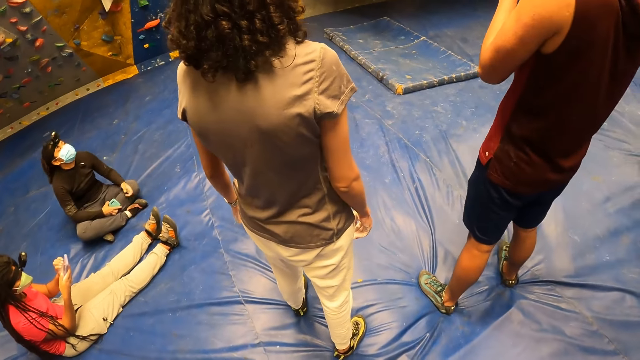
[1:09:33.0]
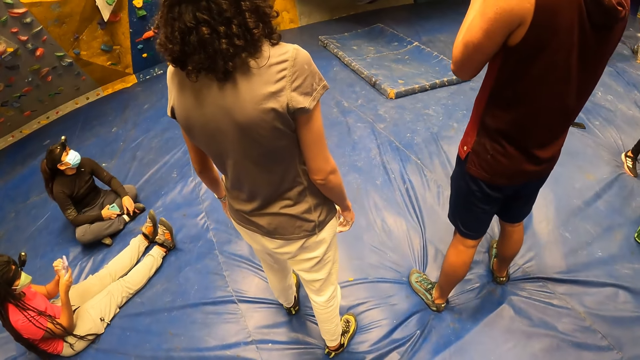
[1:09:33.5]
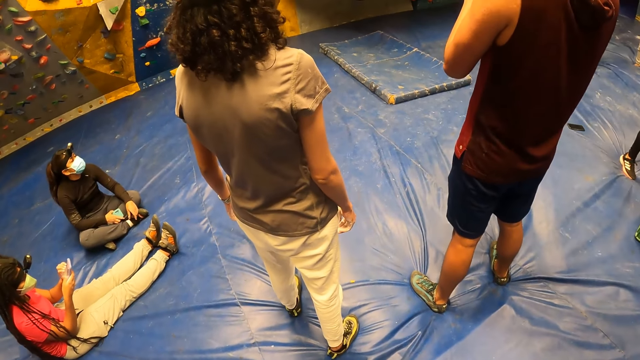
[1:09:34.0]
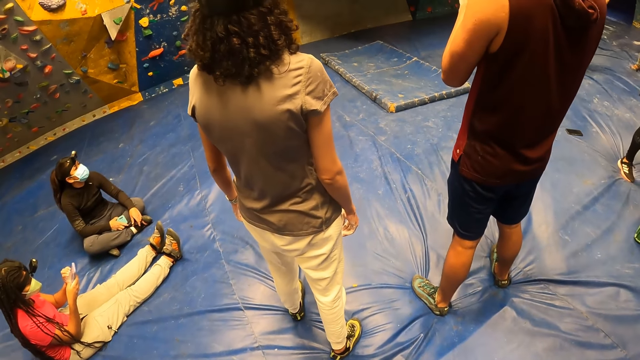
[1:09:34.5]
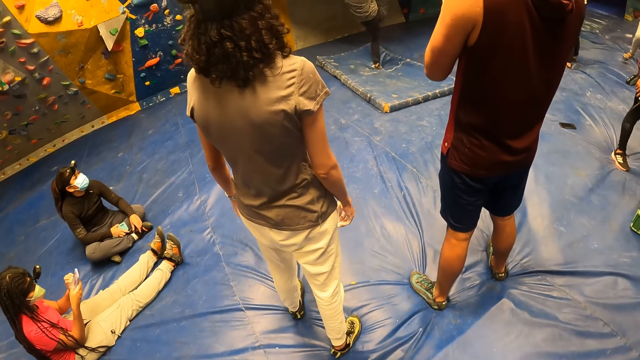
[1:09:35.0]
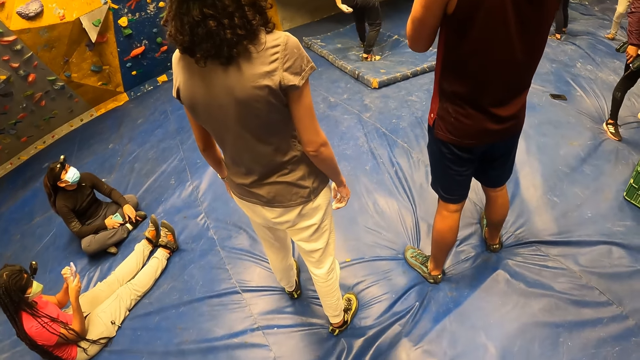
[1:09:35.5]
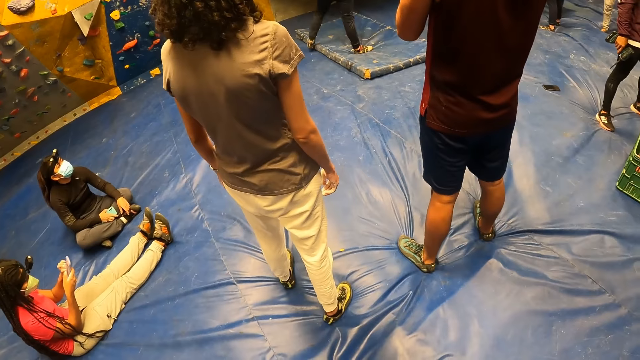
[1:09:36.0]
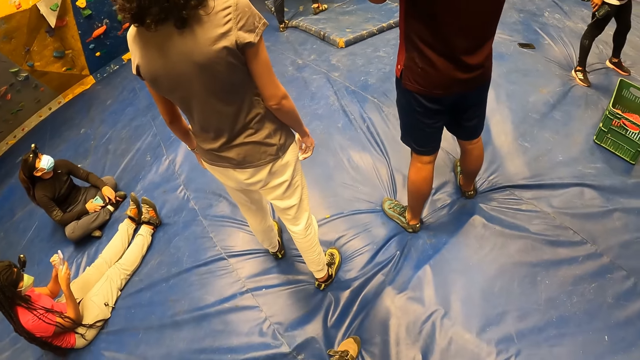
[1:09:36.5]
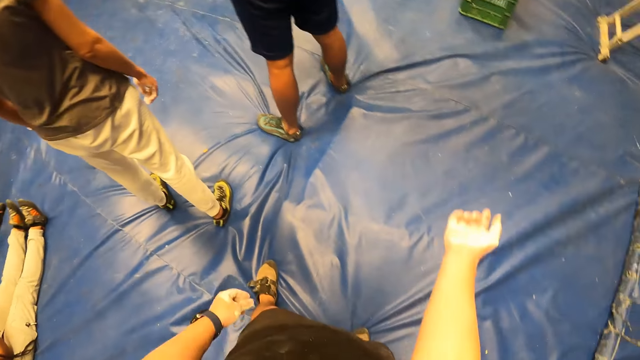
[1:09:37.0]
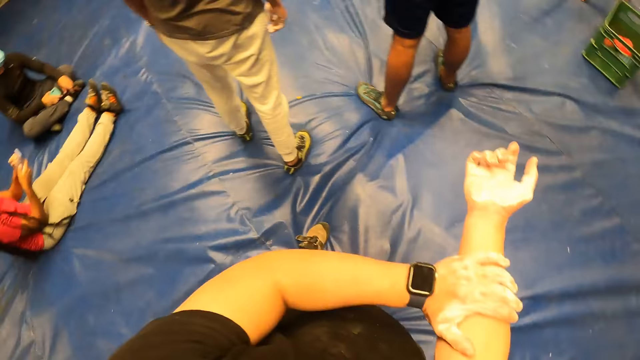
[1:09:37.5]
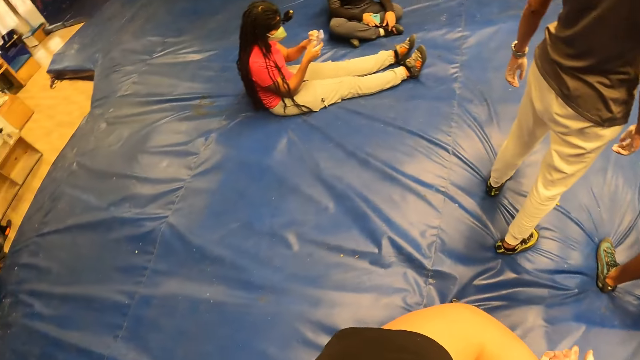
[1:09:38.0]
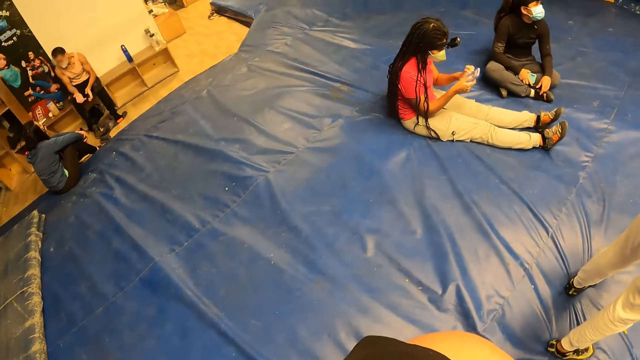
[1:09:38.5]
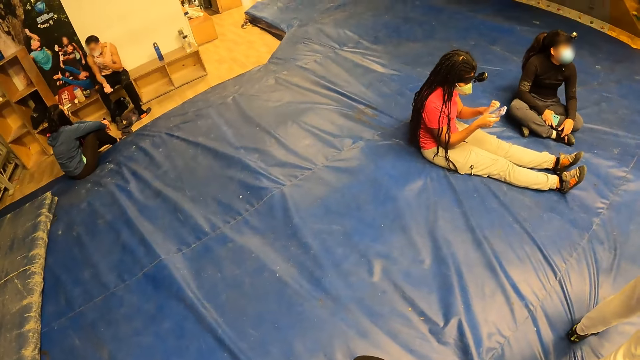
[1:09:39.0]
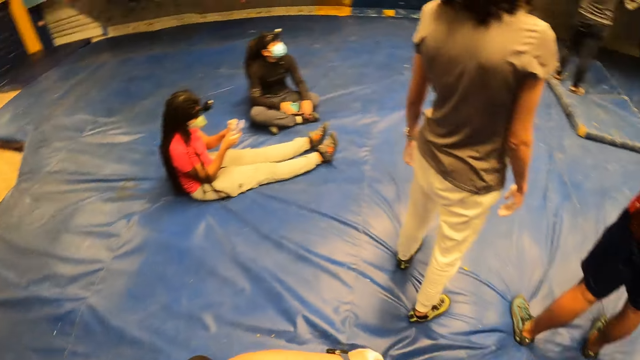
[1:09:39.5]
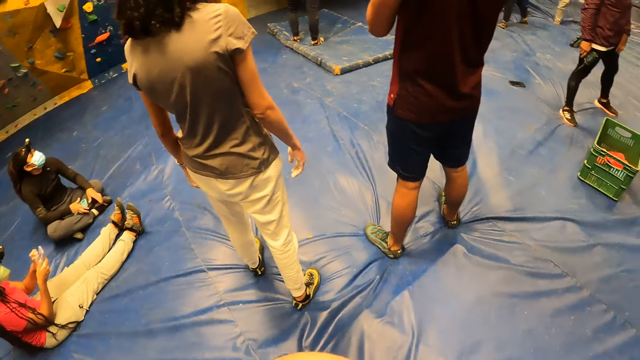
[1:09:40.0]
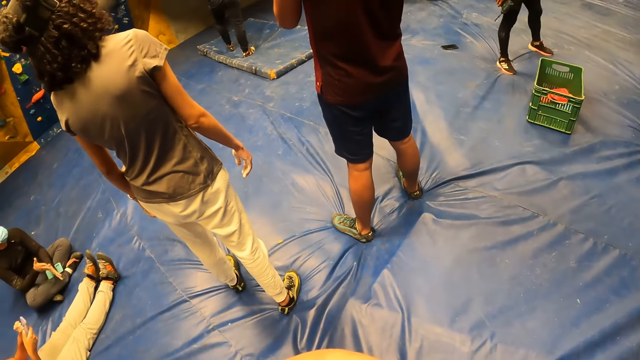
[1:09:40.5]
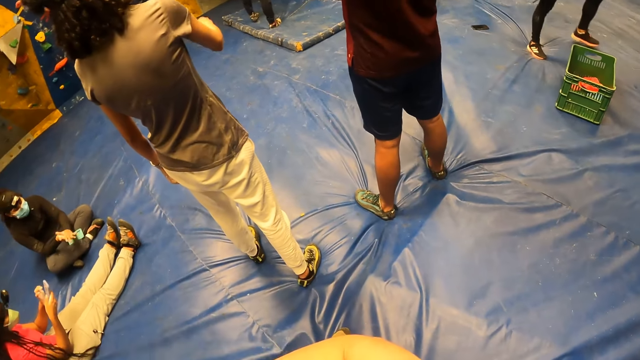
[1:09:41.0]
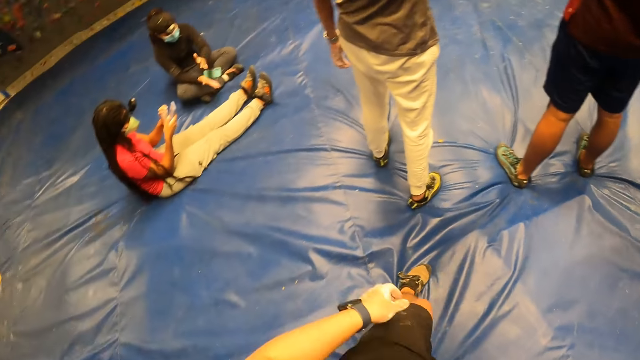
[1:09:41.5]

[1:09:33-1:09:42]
A person steps on the mattress. The camera wearer holds his right arm with his left hand. He touches the right hand. He looks around the hall.

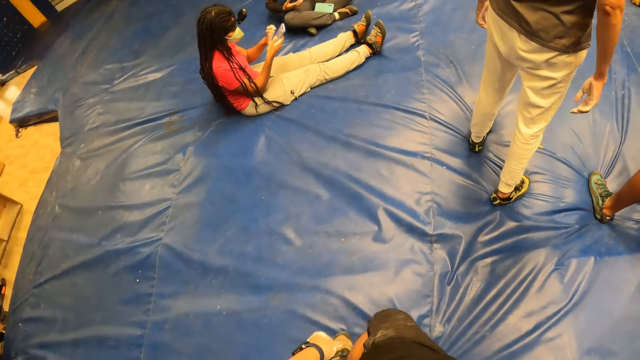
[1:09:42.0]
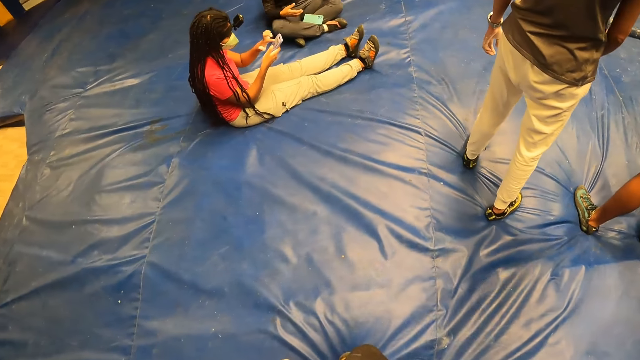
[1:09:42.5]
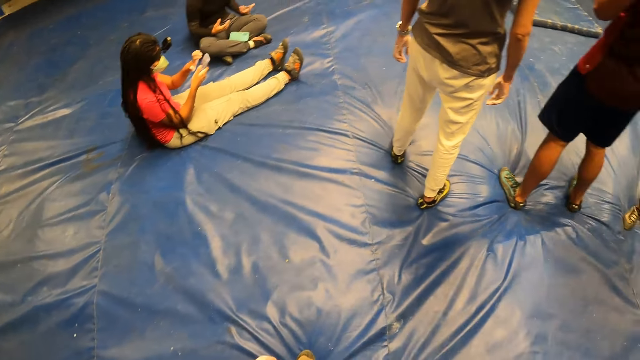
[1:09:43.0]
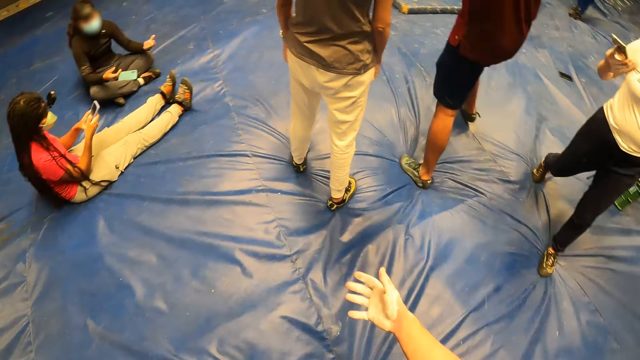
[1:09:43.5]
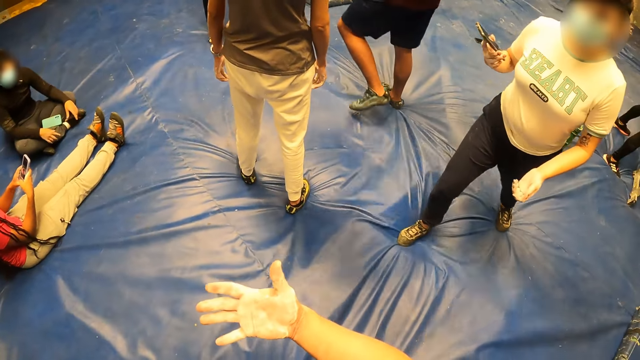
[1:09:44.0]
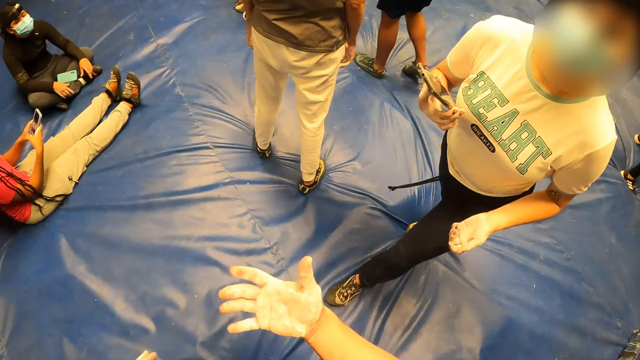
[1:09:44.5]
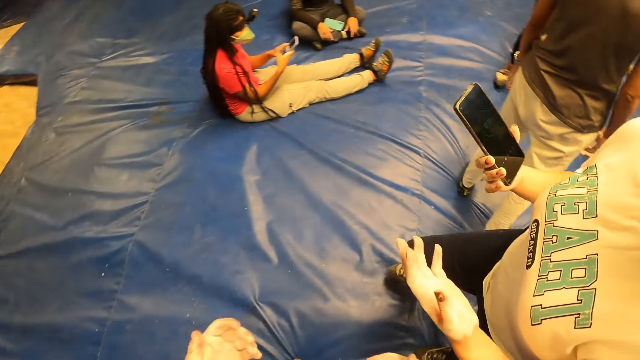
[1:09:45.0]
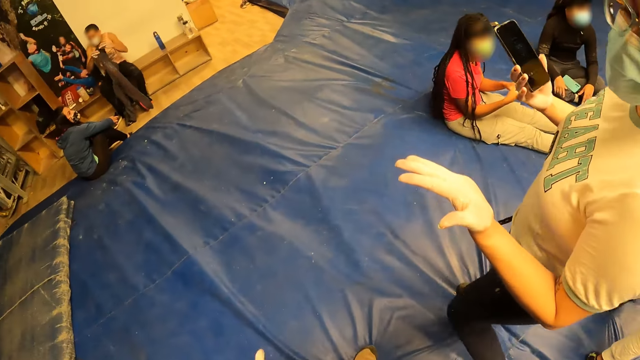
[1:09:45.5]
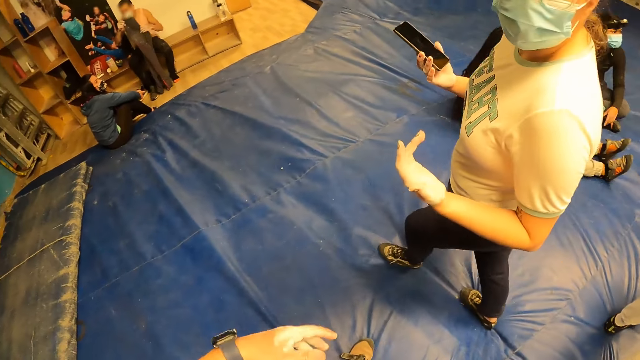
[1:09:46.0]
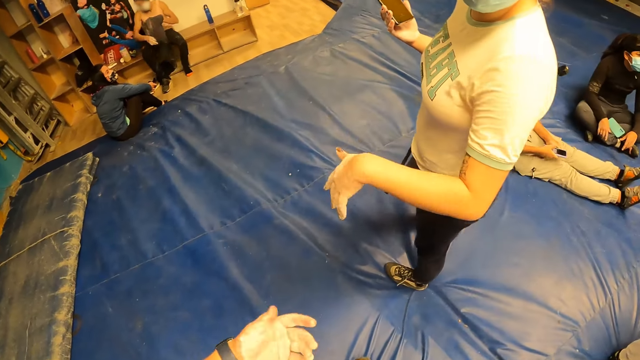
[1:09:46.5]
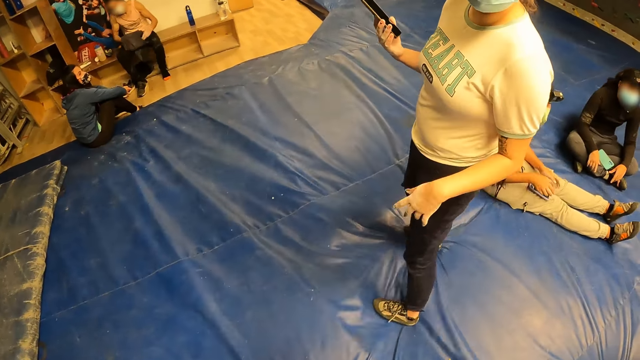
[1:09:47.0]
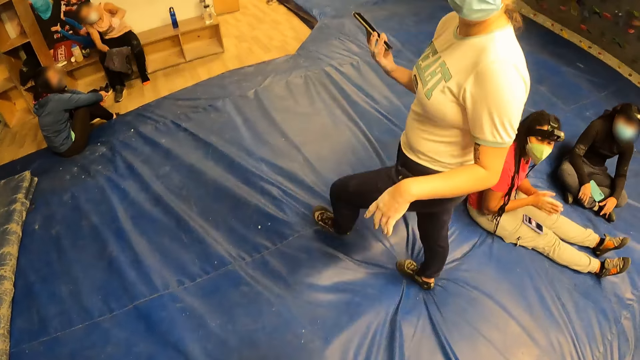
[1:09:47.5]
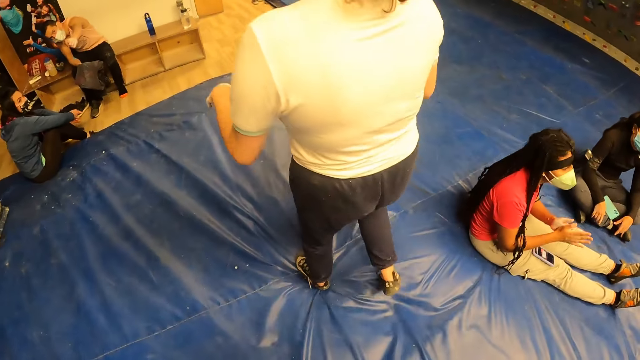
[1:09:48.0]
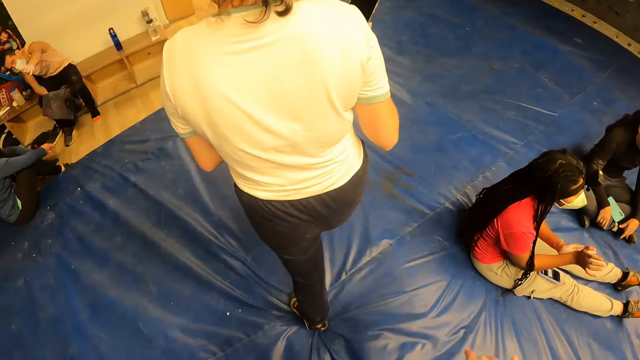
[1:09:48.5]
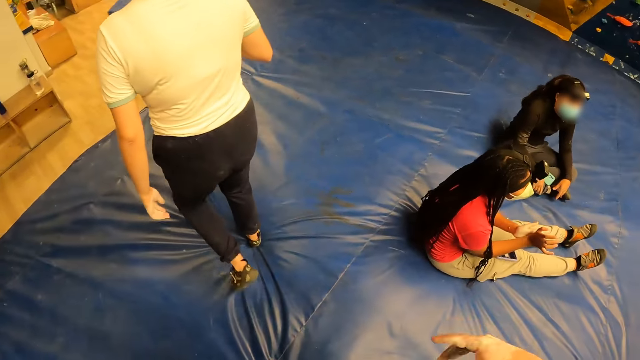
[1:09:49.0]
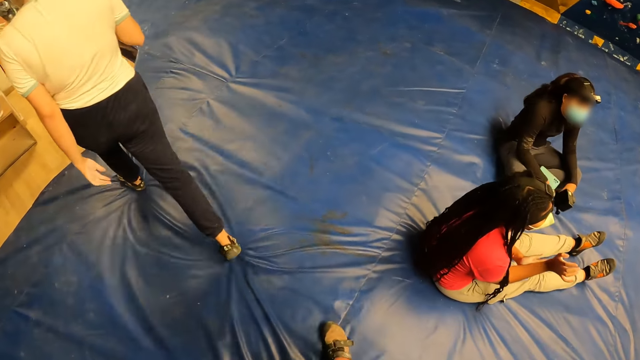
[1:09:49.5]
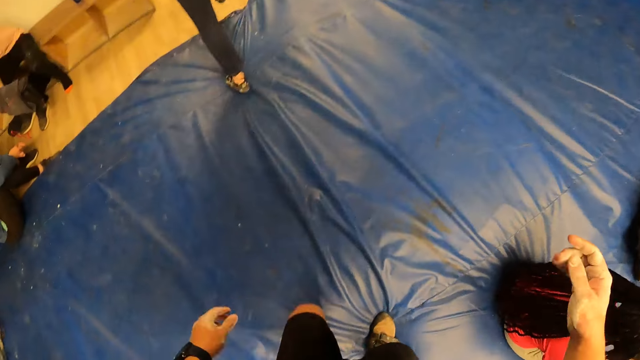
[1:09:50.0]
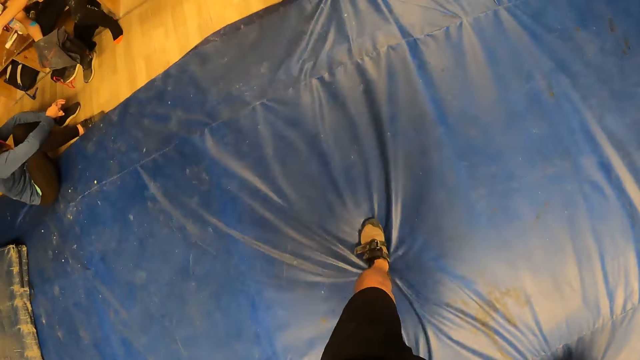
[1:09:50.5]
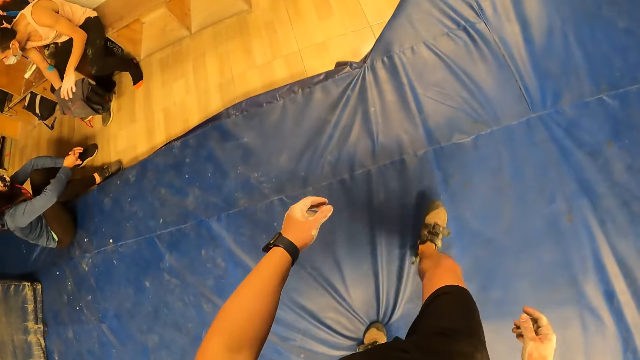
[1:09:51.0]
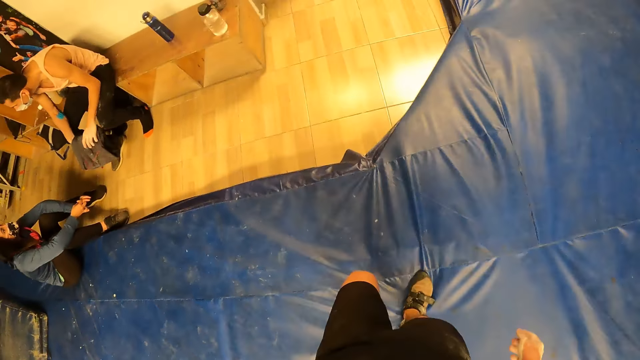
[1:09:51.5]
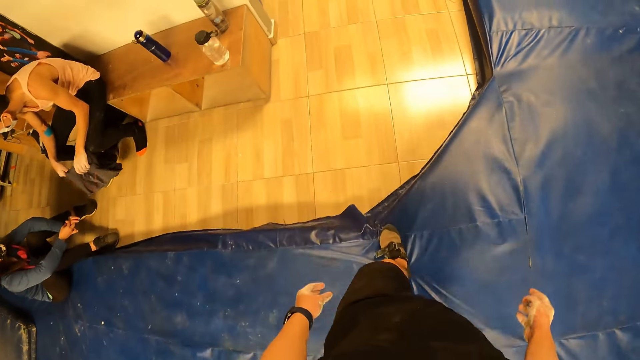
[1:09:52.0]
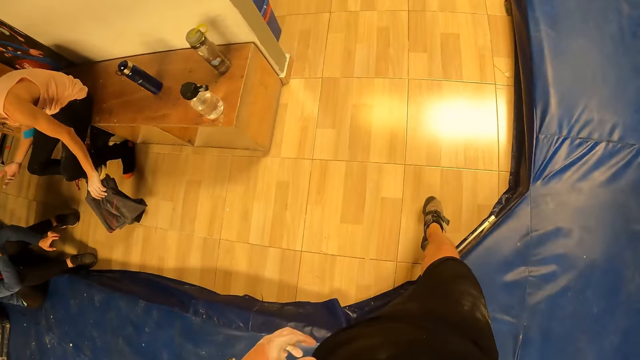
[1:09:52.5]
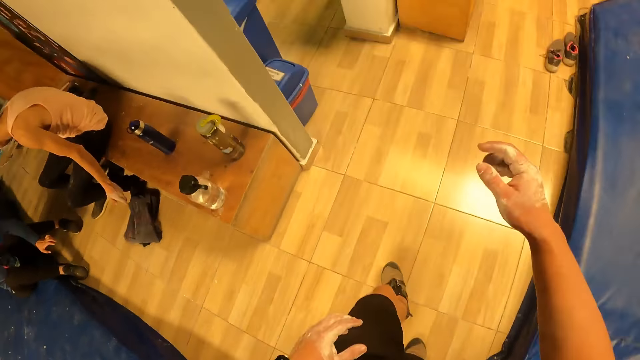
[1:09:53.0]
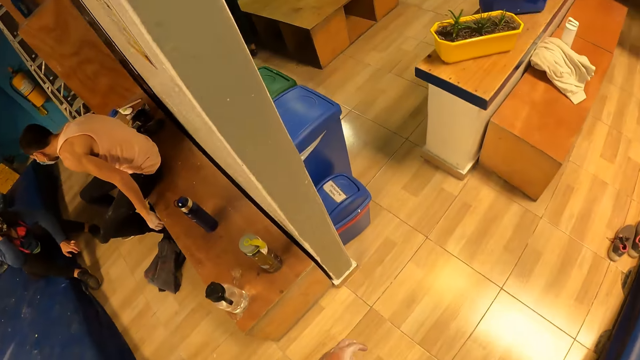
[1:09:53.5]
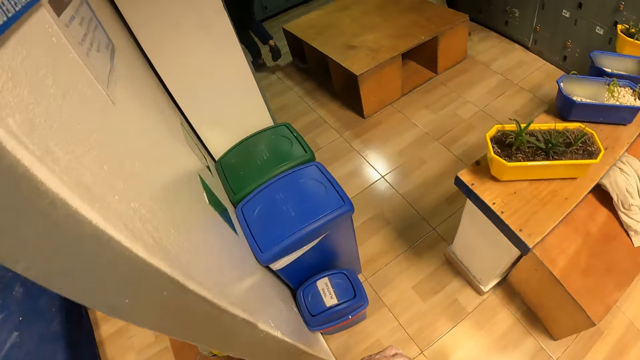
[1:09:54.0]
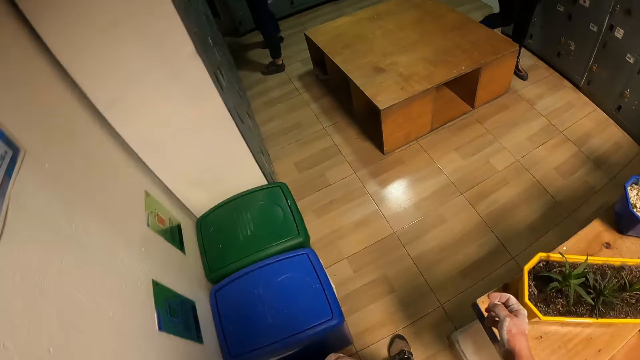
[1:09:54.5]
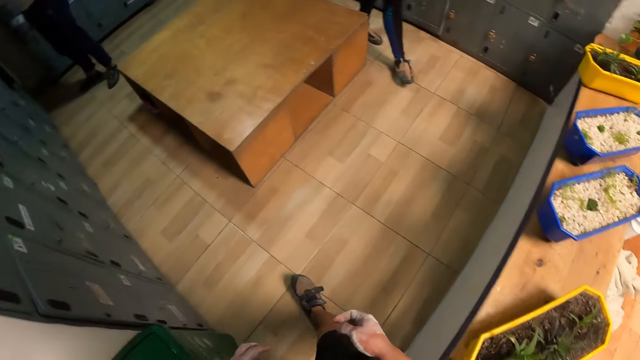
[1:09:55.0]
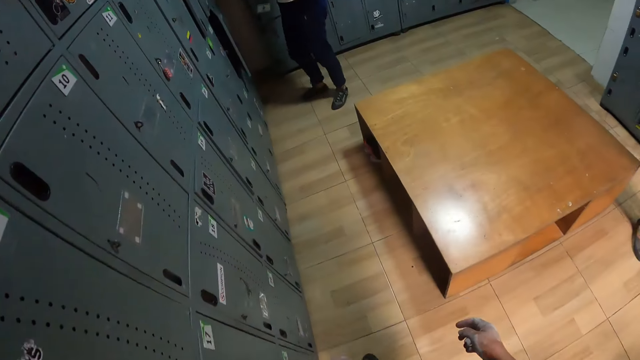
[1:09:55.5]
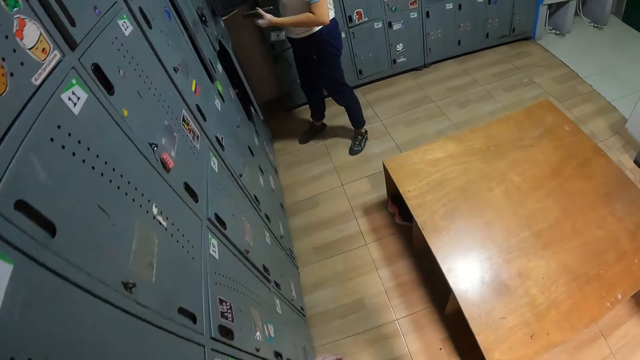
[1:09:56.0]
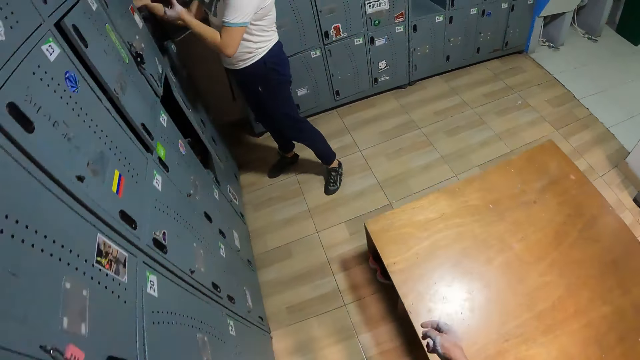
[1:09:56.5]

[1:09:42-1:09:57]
A woman holds a phone in her right hand. The camera wearer looks at the right hand. They interact with the woman. The woman talks to the camera wearer. The woman walks away. The camera wearer walks on the canvas. They enter a locker room. They walk towards the woman.
